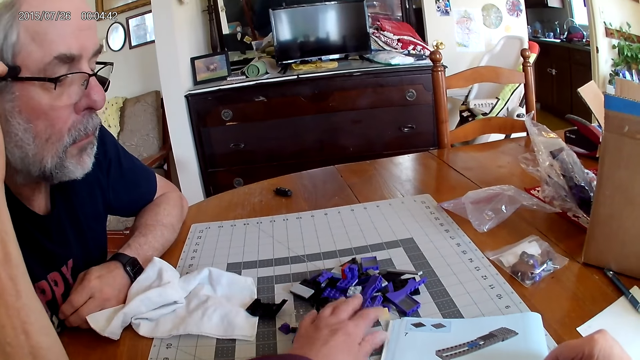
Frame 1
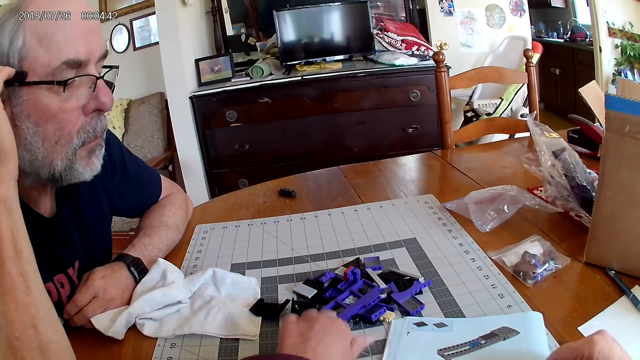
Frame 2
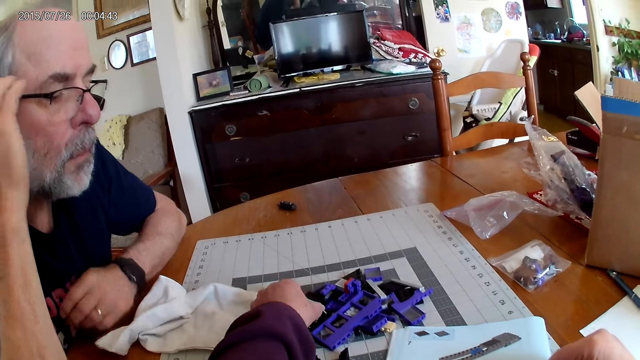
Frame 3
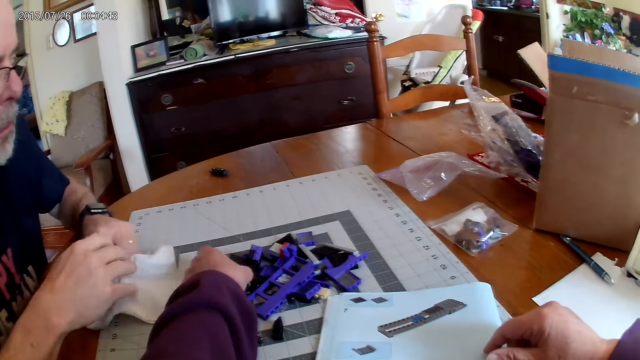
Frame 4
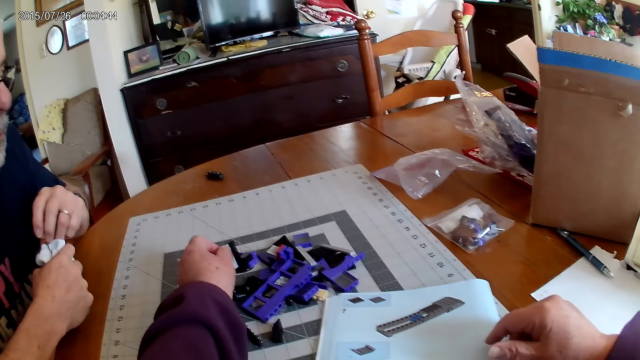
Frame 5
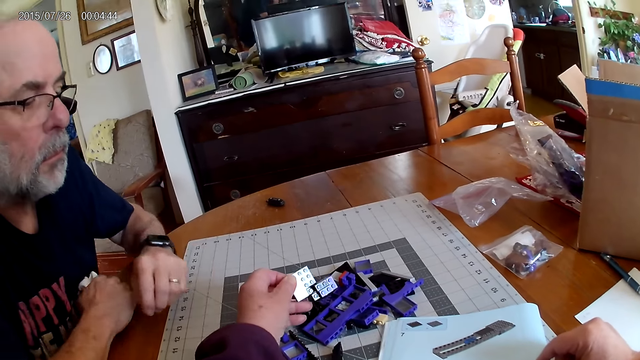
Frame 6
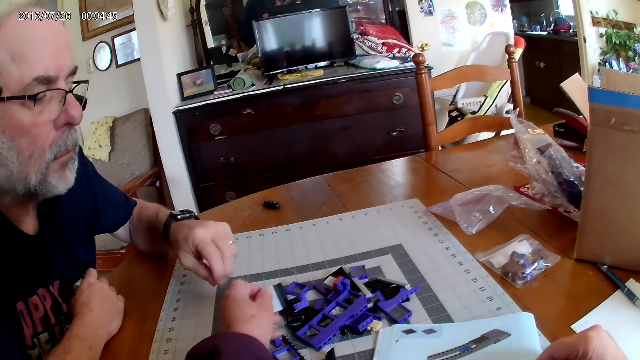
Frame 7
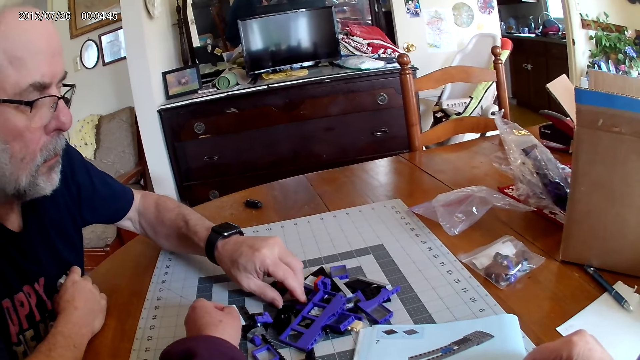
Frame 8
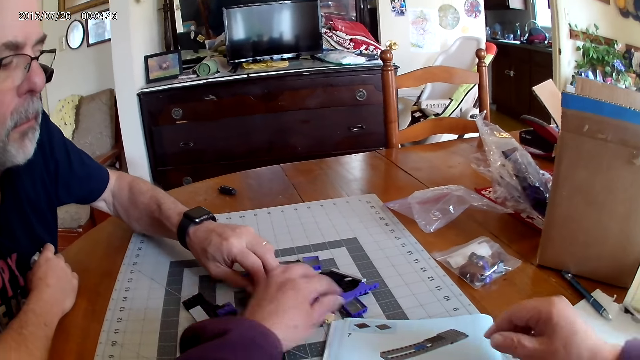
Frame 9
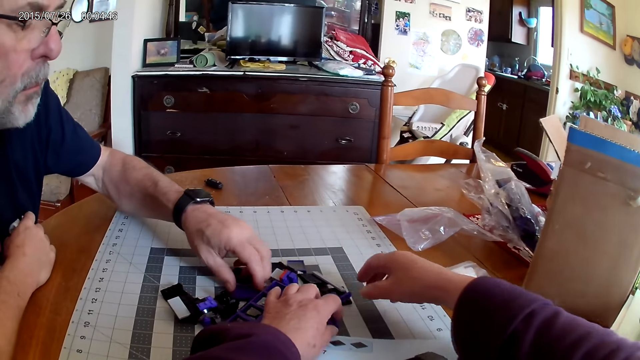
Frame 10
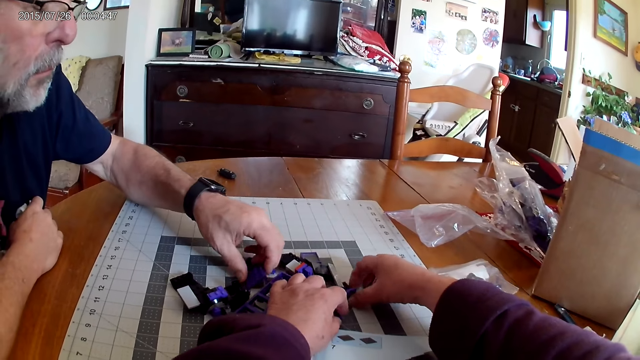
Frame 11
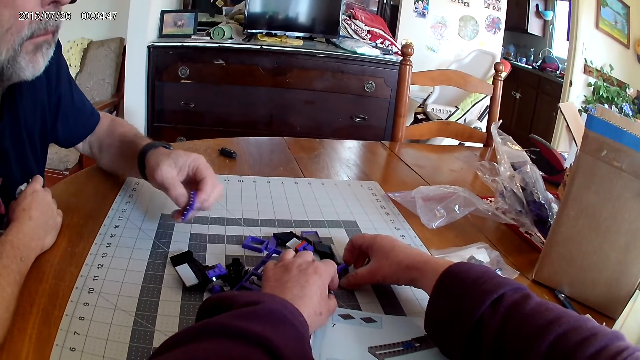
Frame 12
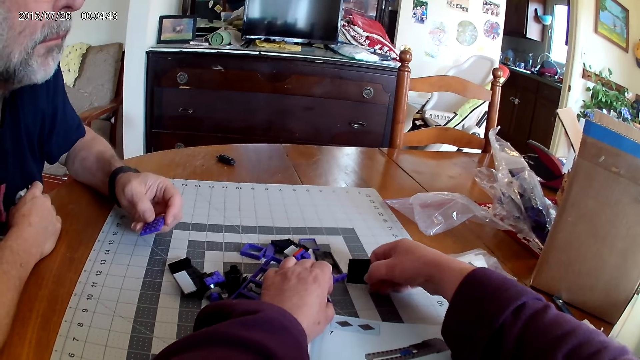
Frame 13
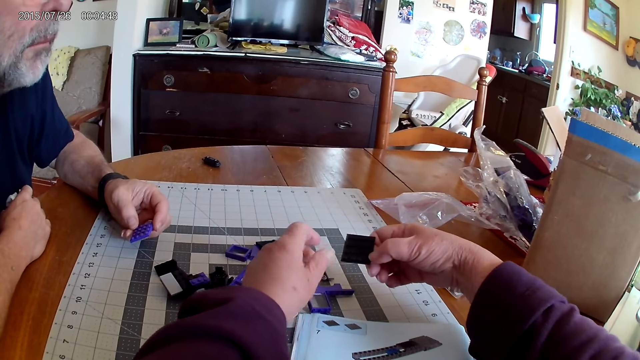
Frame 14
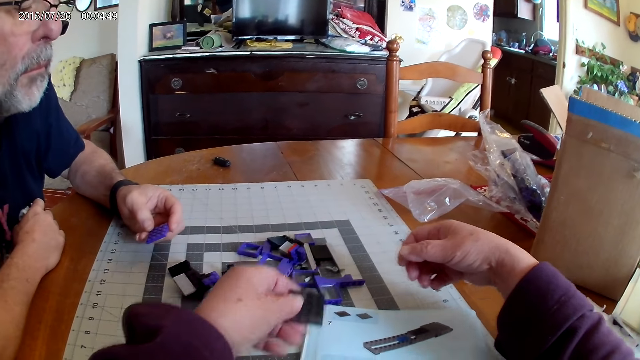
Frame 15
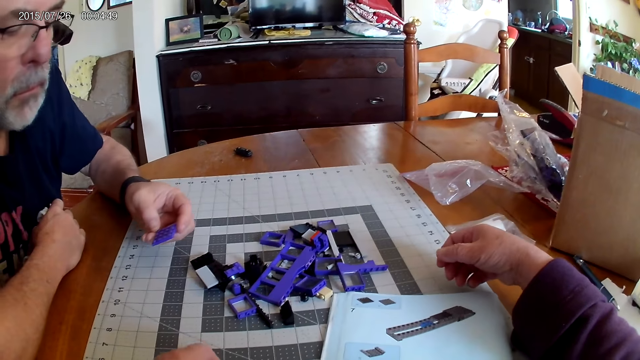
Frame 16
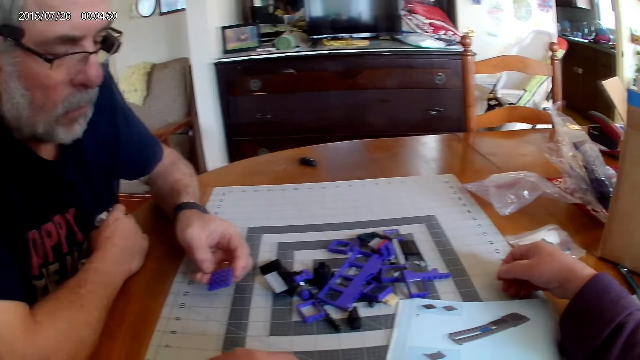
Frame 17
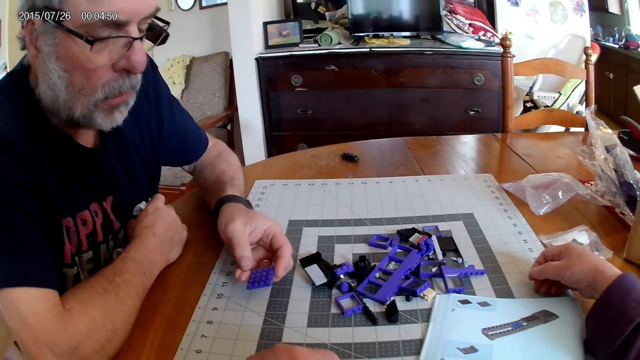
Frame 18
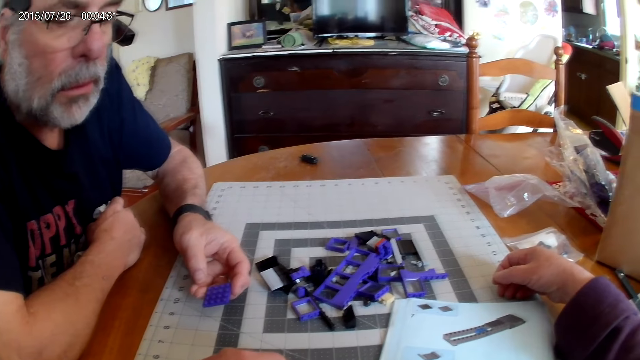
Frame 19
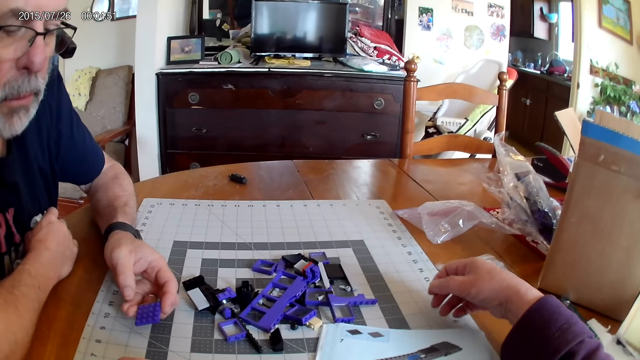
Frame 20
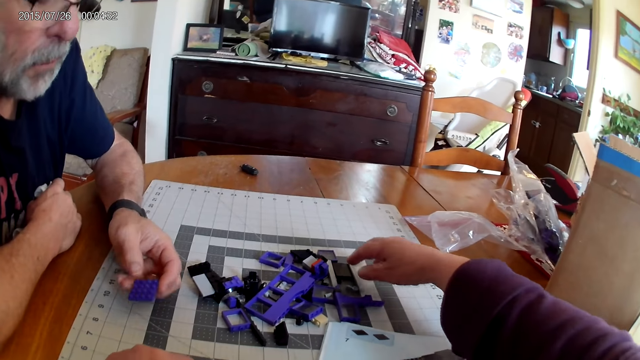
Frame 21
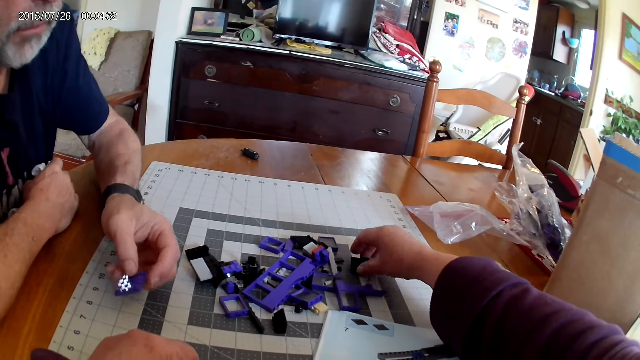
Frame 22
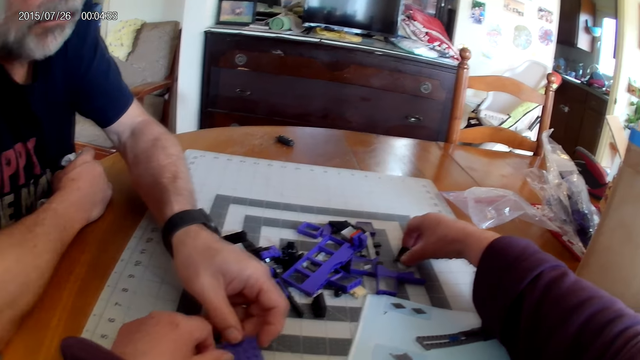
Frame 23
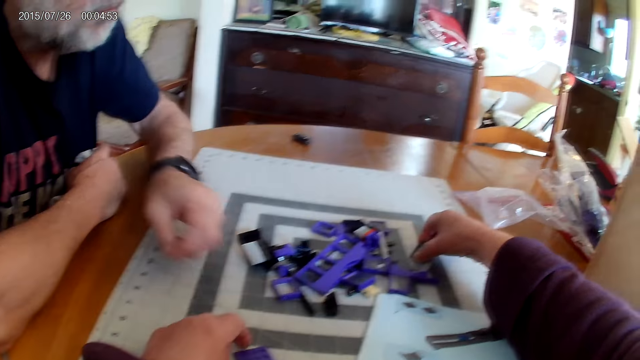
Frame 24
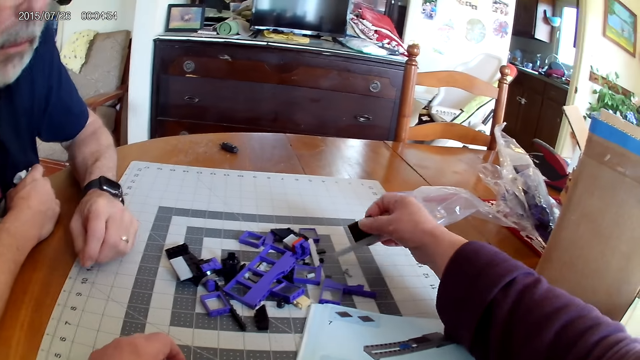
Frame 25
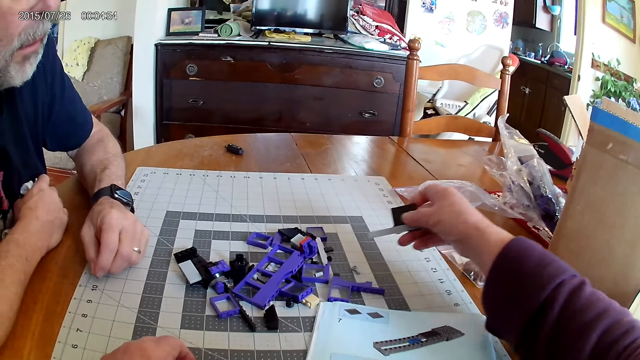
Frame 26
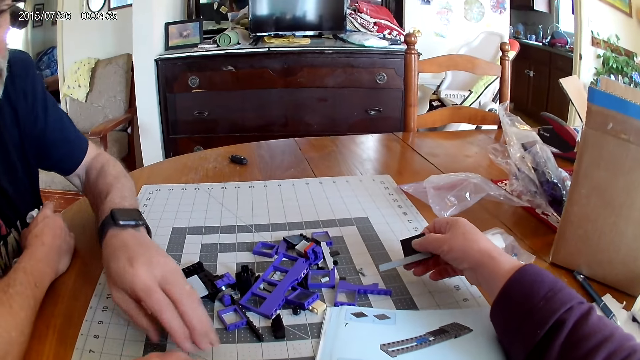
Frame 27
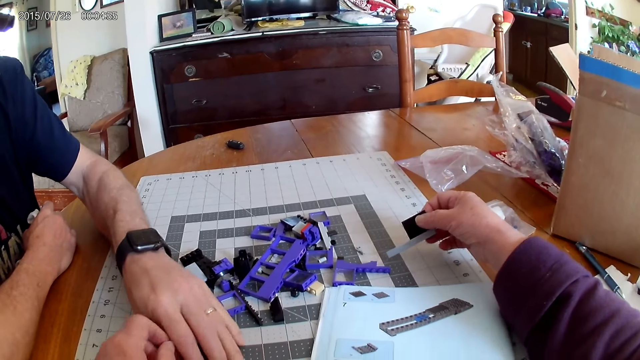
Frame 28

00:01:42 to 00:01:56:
The camera wearer searches the plastic pieces. They pick the device part. A man picks the device part. The camera wearer picks a plastic piece and places the plastic piece on the table. The man places the plastic on the table and gives the camera wearer the device part. The camera wearer picks a plastic piece.

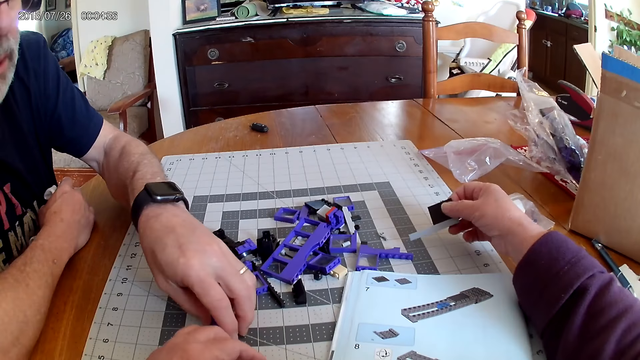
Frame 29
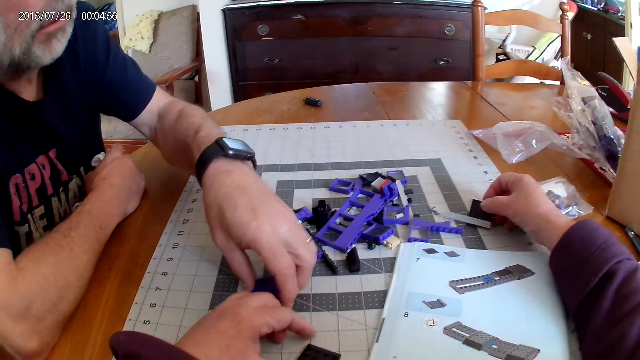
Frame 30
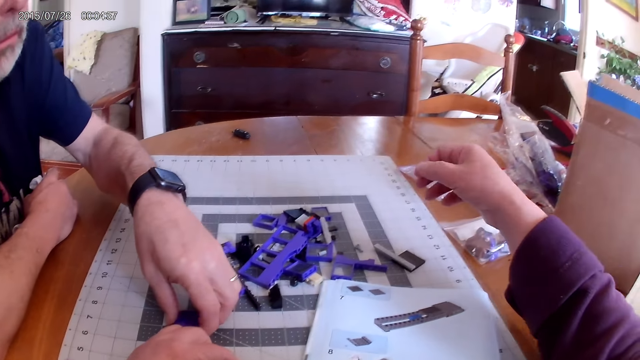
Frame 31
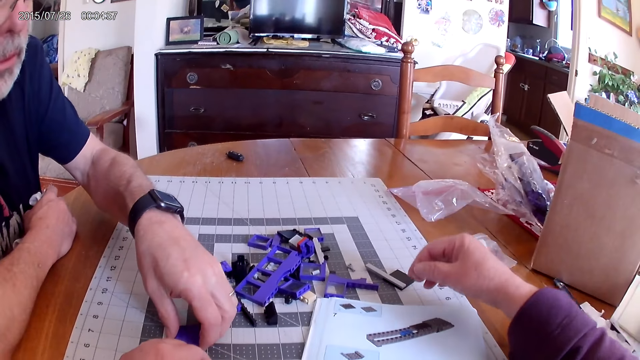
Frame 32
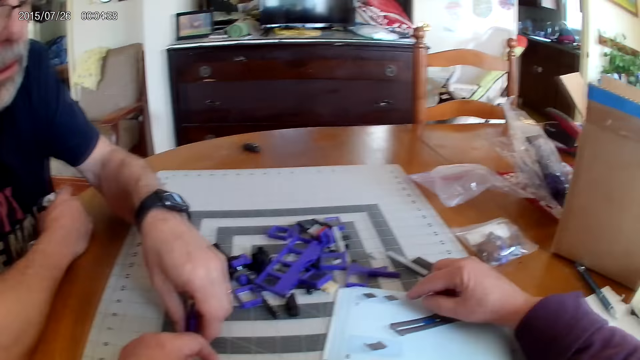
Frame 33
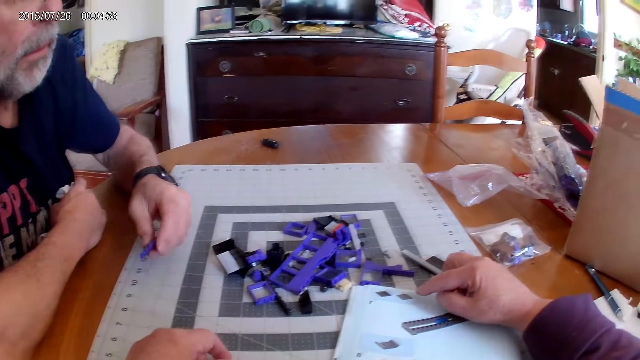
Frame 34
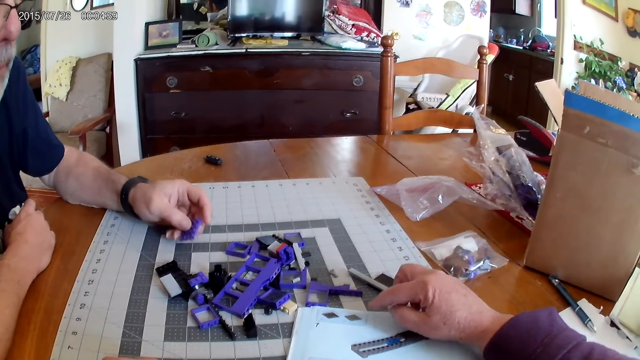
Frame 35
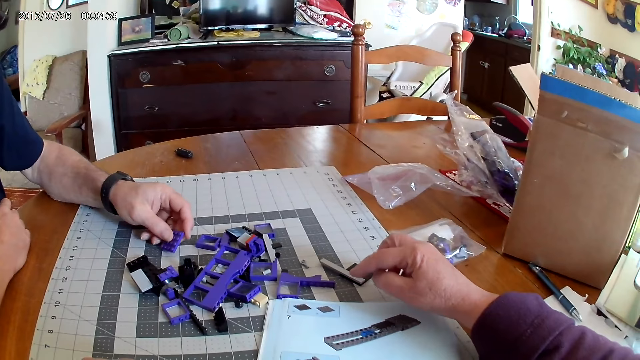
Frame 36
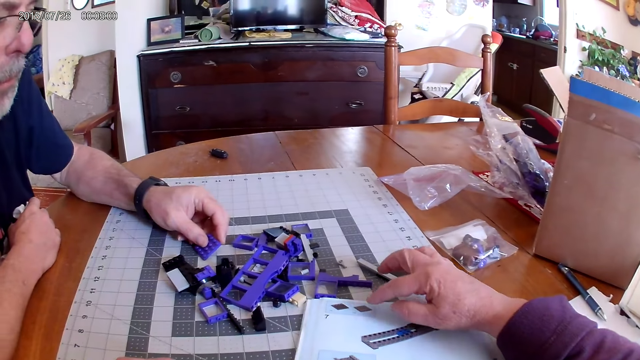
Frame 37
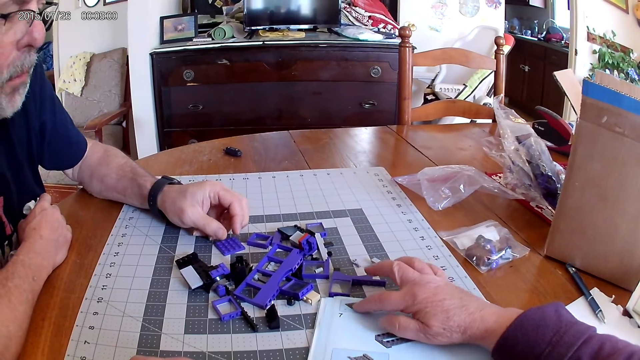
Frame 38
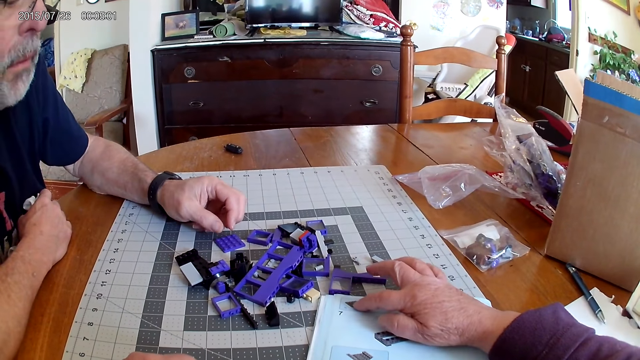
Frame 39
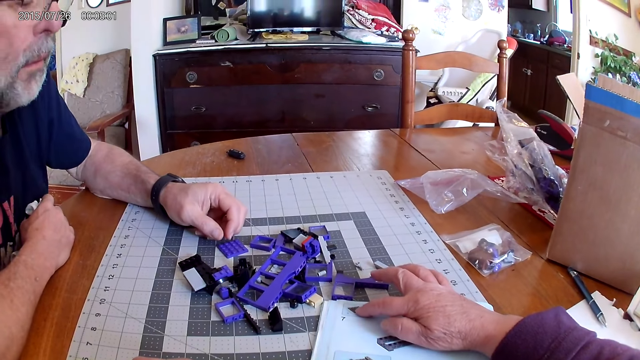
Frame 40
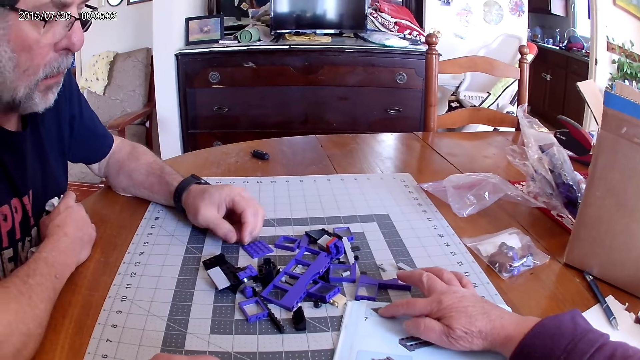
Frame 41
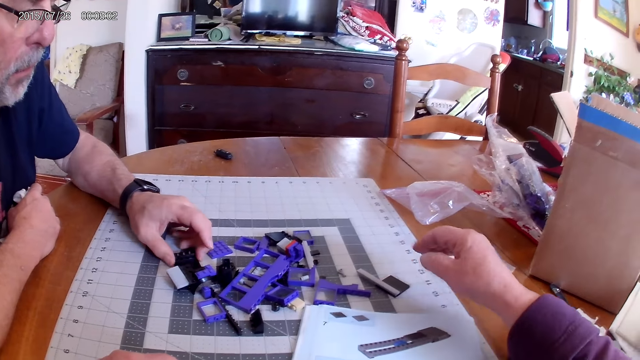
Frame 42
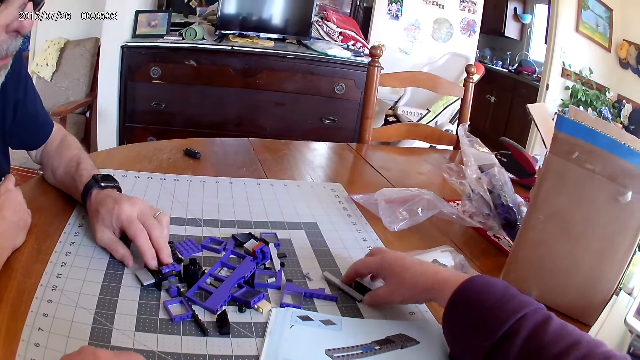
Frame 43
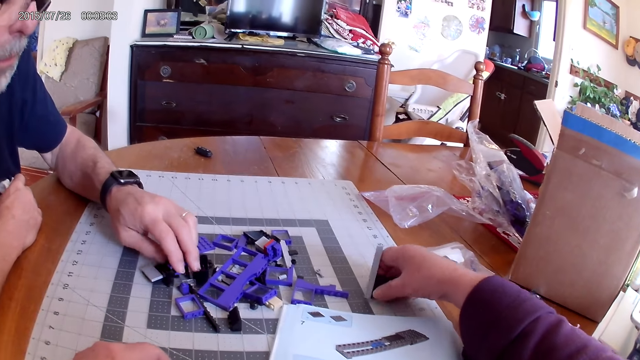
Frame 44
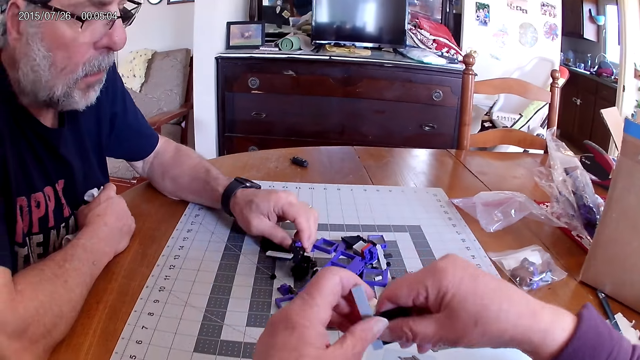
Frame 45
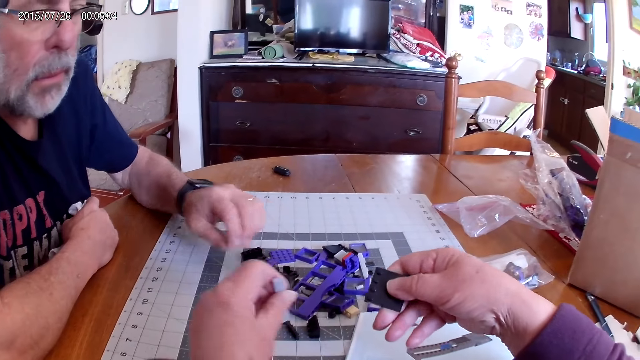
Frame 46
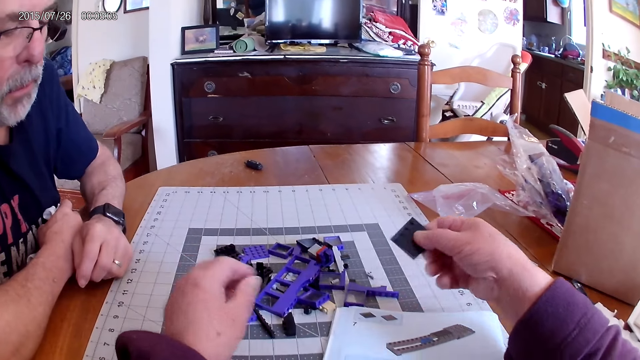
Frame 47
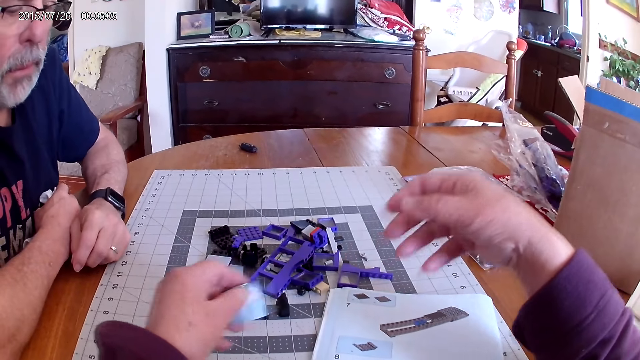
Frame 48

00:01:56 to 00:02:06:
The camera wearer places the plastic piece on the table. They look at the instructional manual book. They pick a plastic piece. They dismantle the plastic pieces.
